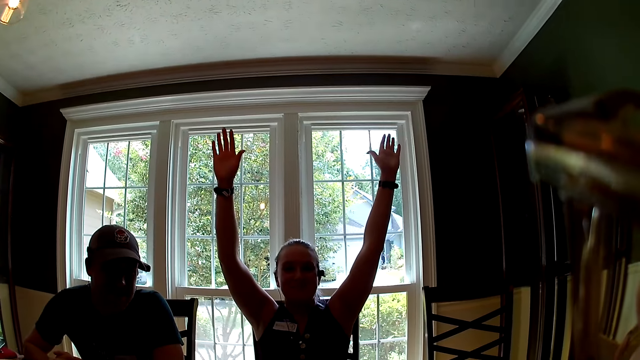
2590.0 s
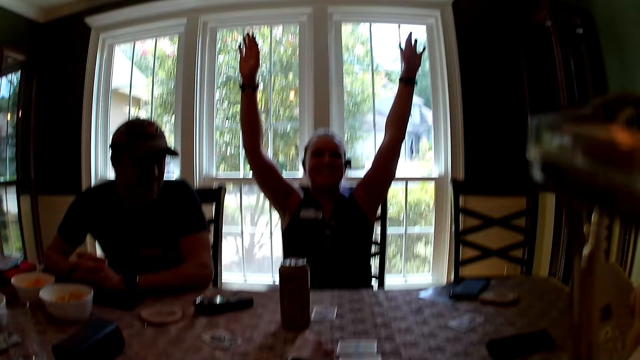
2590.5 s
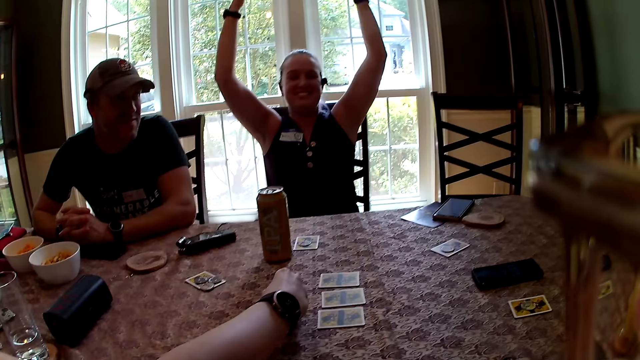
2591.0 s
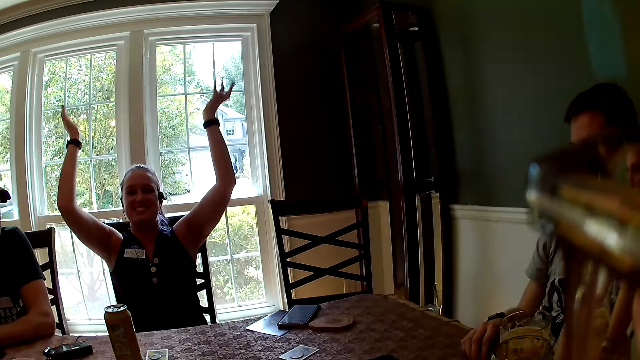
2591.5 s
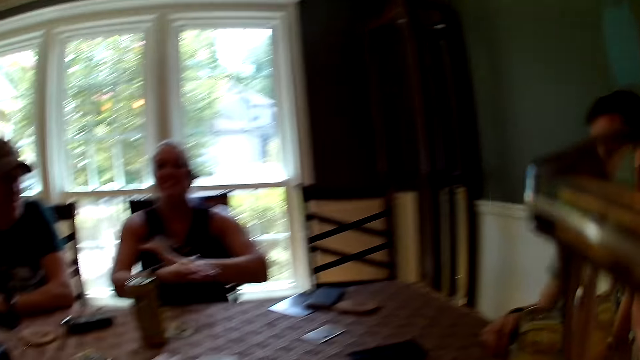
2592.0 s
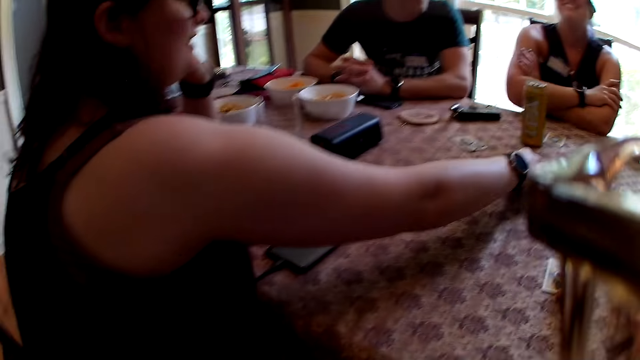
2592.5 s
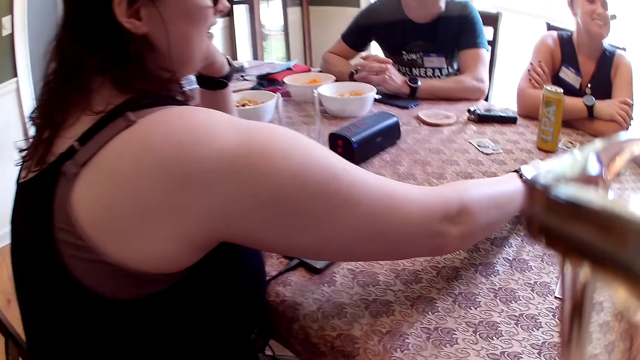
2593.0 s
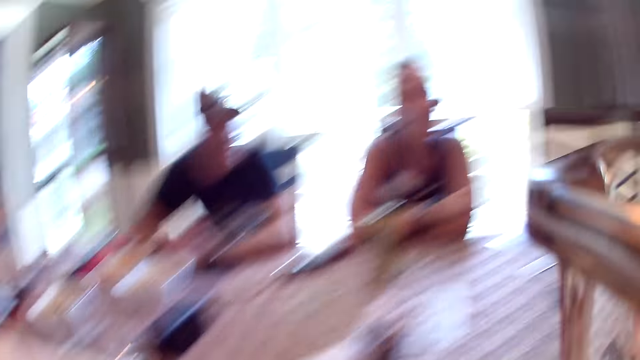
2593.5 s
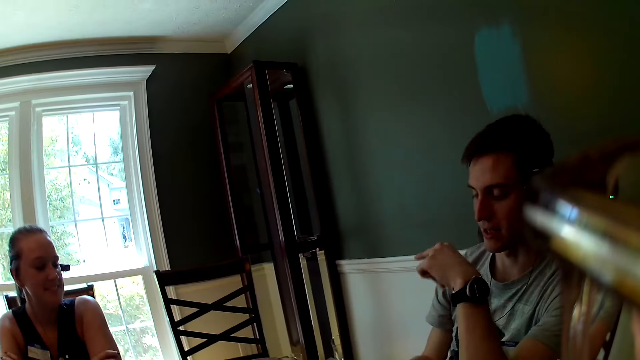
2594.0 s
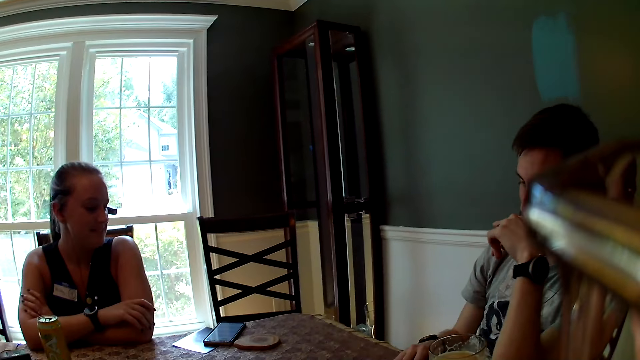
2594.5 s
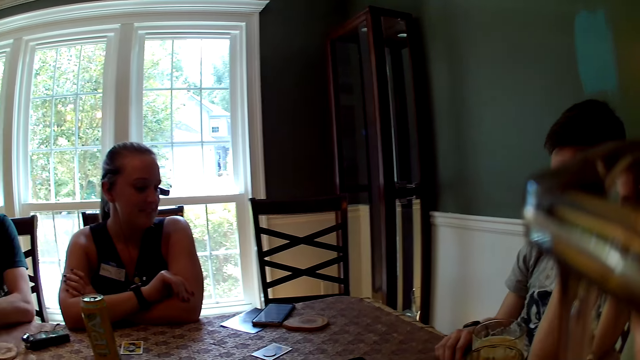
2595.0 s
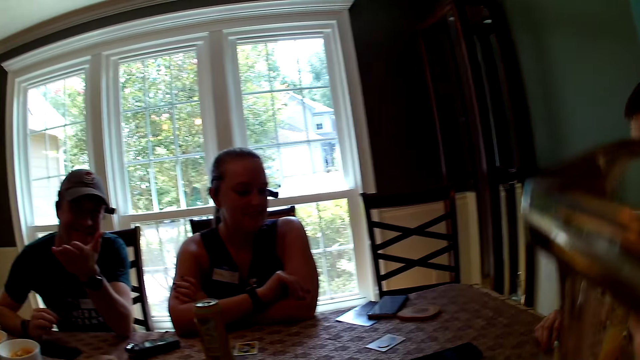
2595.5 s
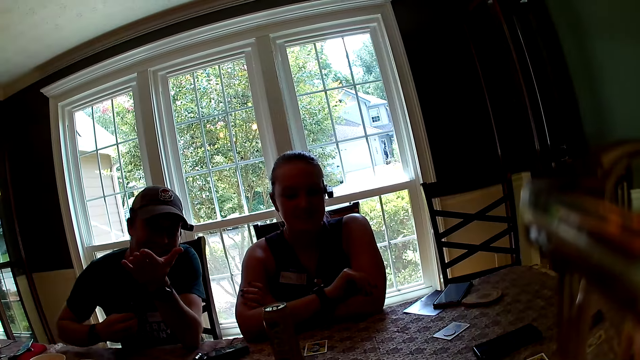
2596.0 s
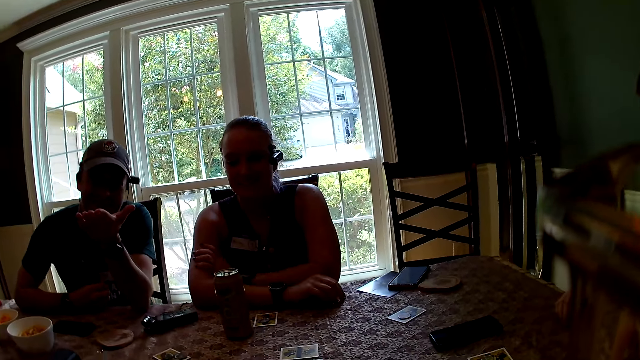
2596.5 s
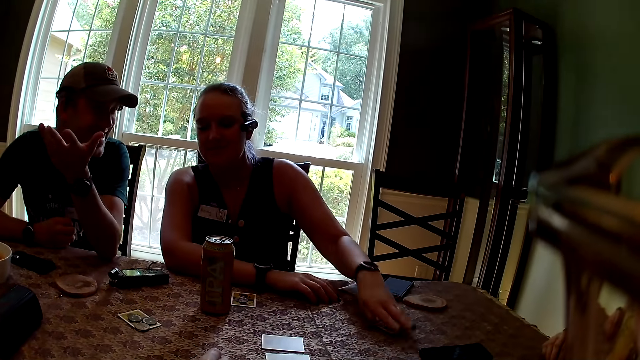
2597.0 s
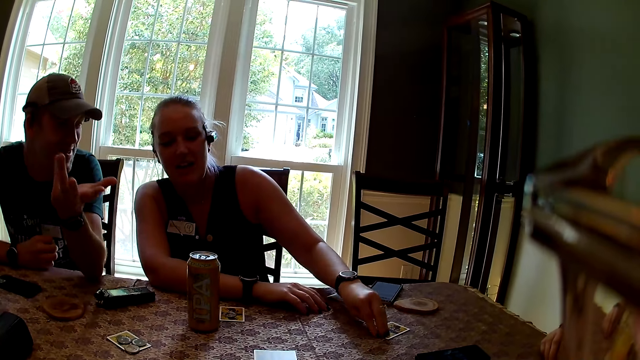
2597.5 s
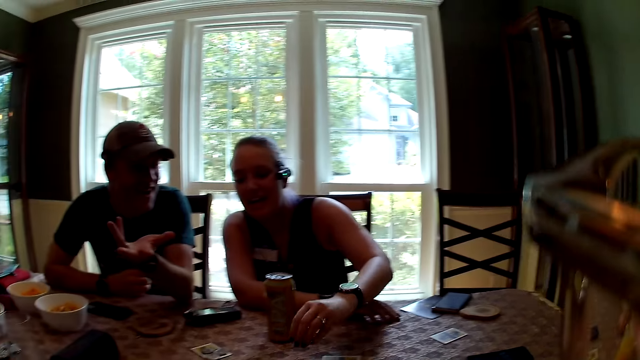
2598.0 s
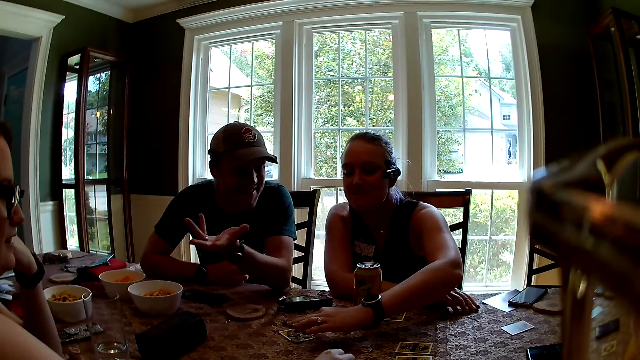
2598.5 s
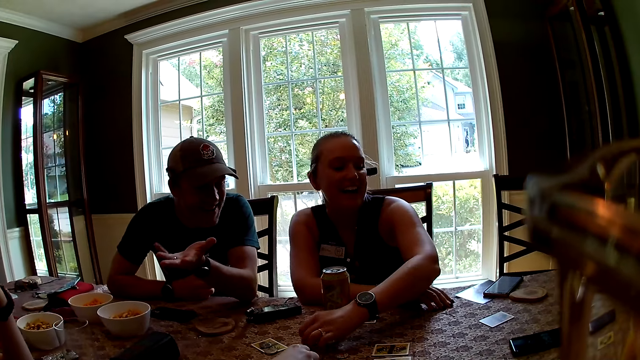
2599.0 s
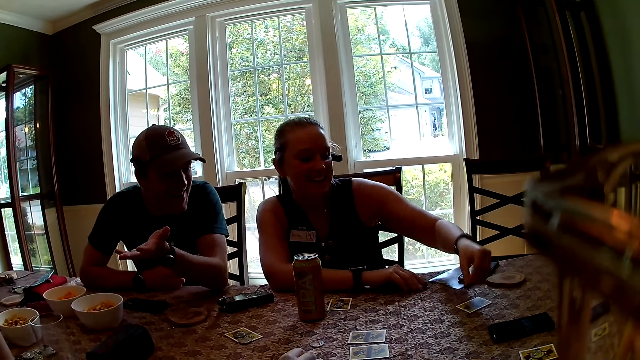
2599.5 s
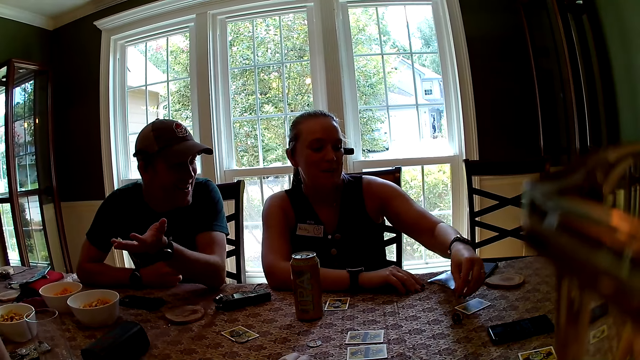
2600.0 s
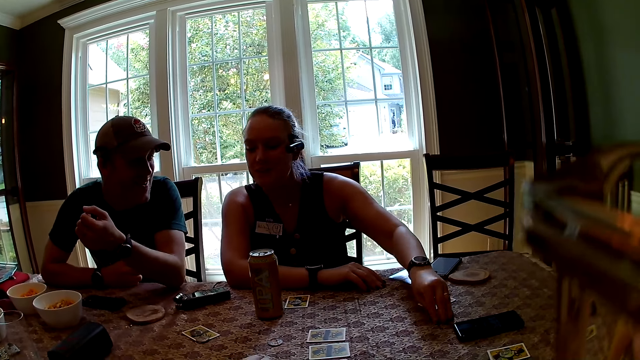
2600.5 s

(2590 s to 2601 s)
The woman folds her hands. Another woman plays the token on a card with her right hand. The first woman plays the token with her left hand.

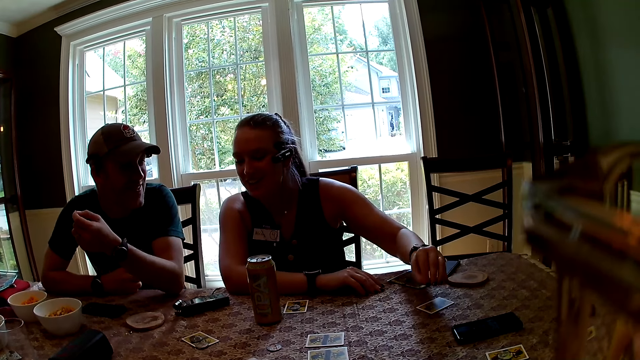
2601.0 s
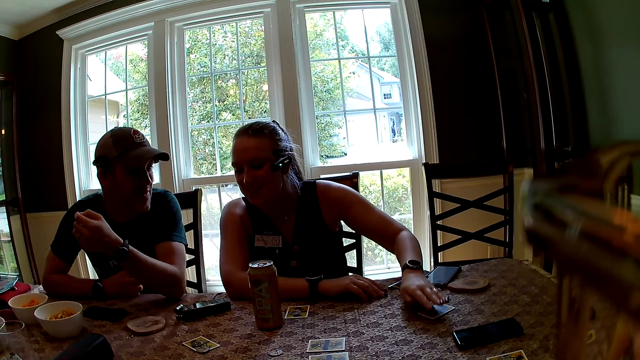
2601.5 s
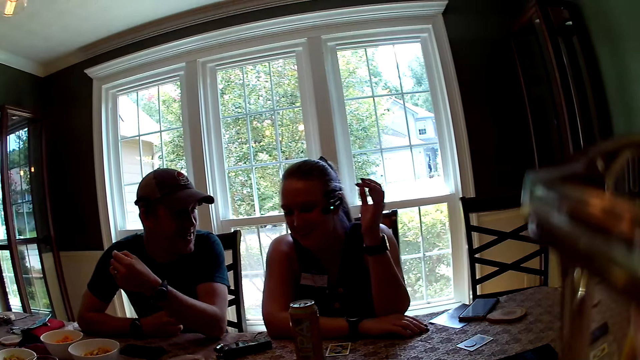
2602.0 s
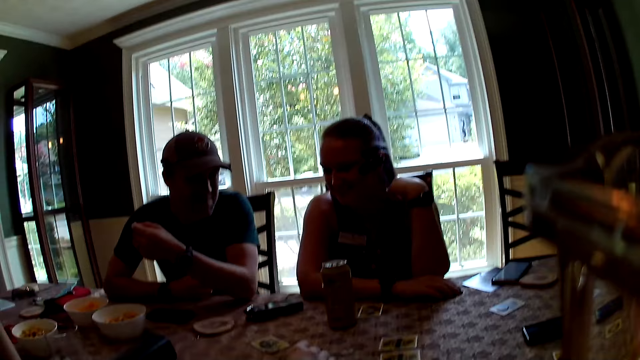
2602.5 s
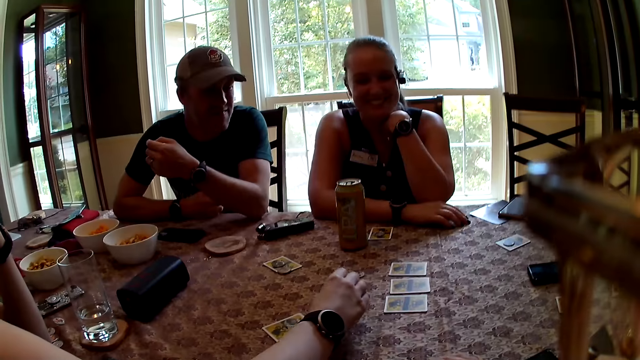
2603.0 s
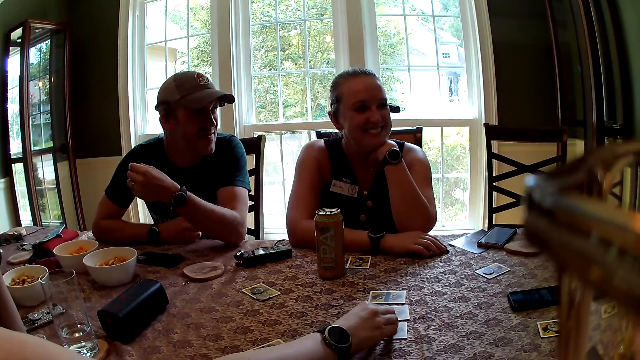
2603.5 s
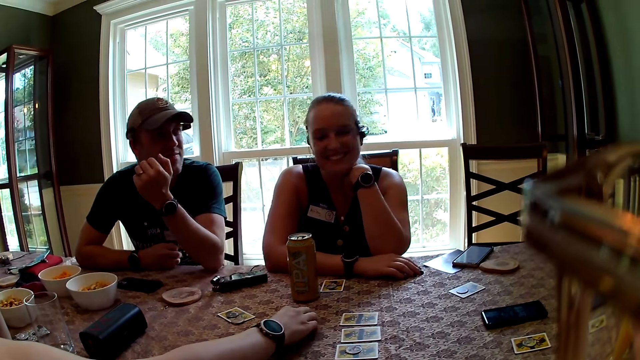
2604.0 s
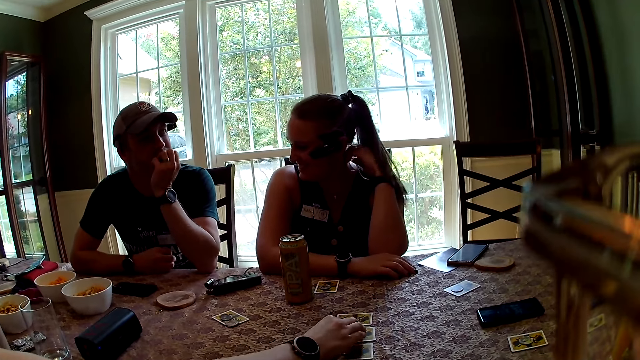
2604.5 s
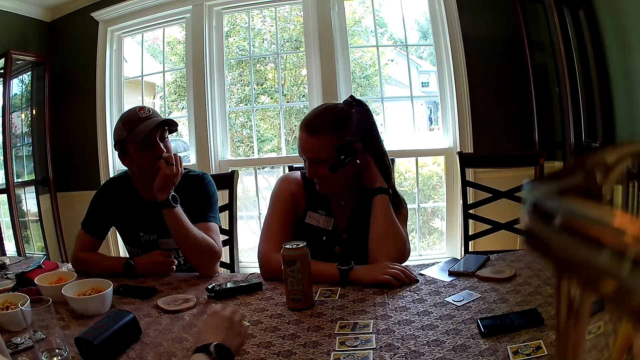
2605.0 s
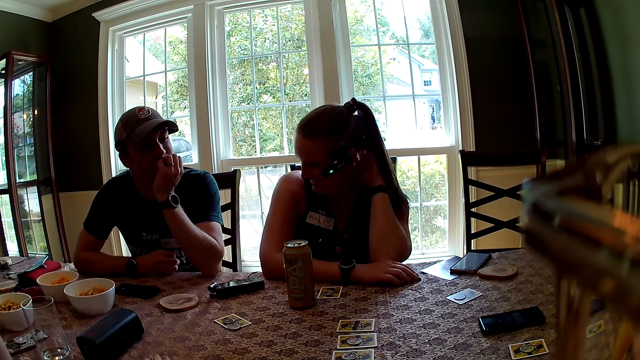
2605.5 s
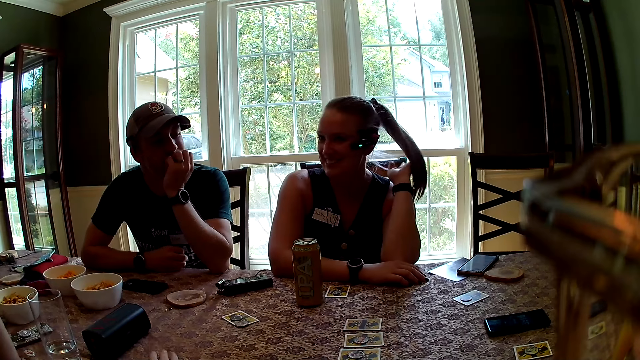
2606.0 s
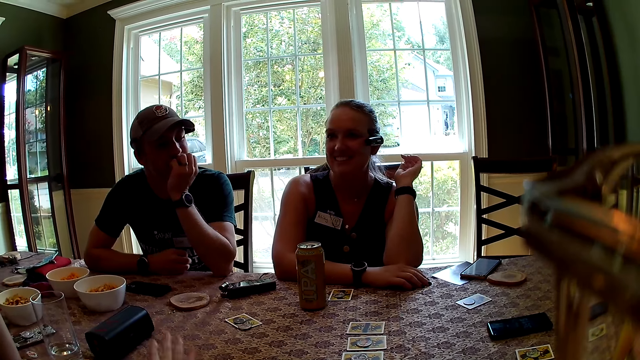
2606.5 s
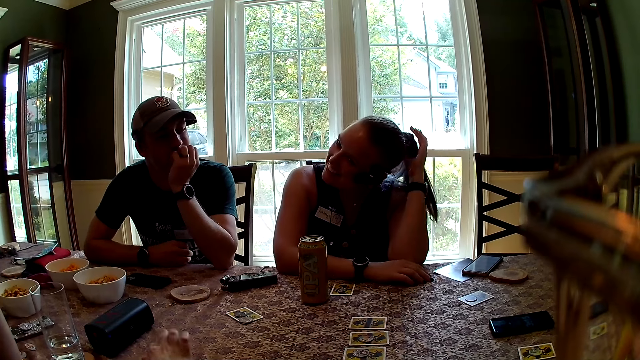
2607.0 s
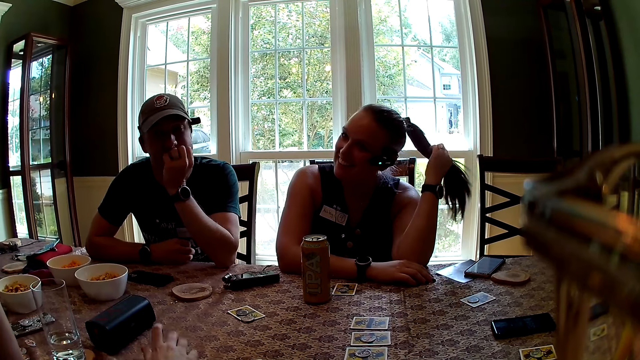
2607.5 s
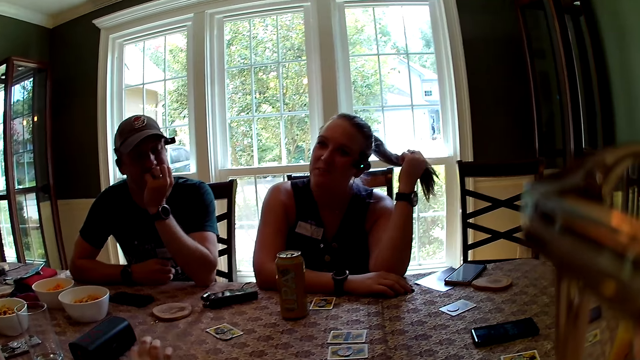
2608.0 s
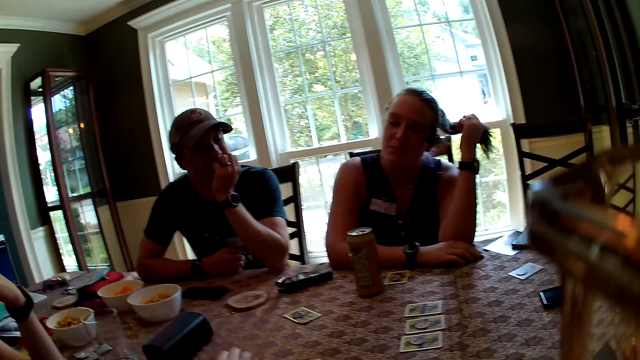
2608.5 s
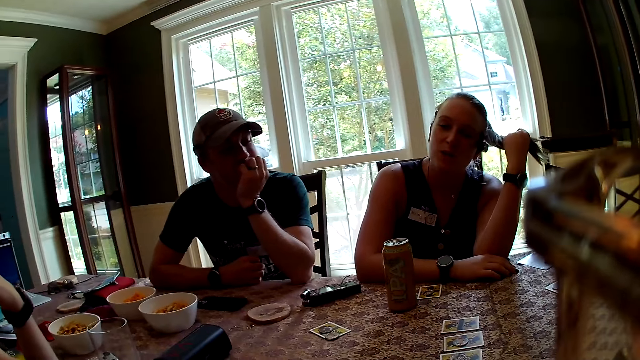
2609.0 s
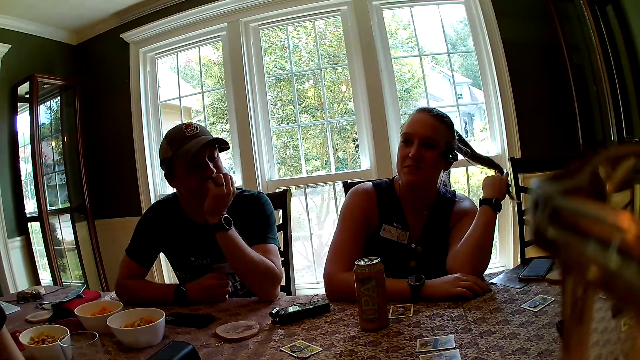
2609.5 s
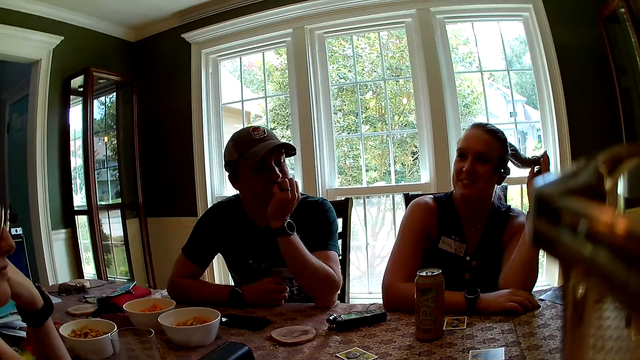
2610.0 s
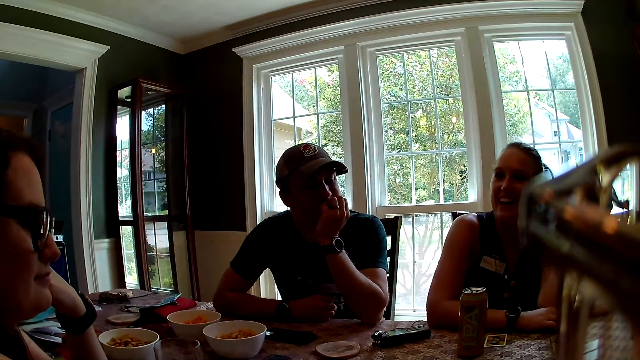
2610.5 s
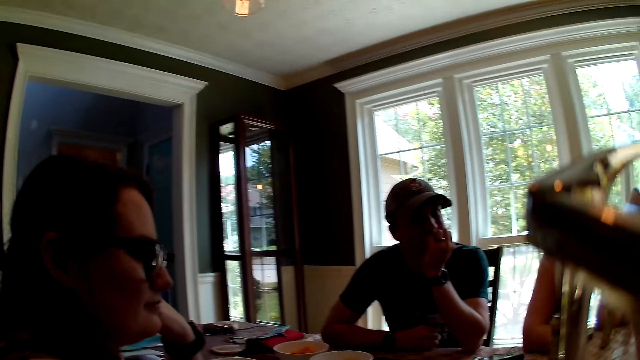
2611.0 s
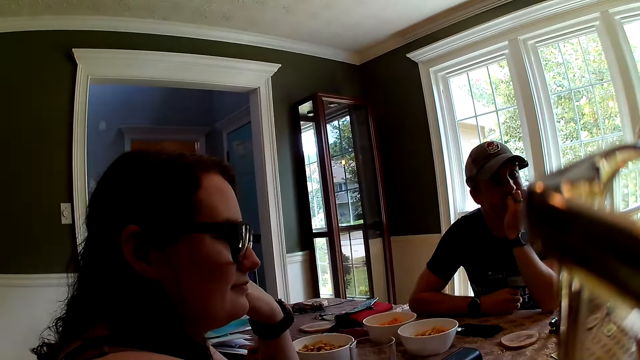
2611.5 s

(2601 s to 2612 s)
The woman plays the token with her right hand. The woman hits her right hand on the table. Another woman plays with her hair with her left hand.
